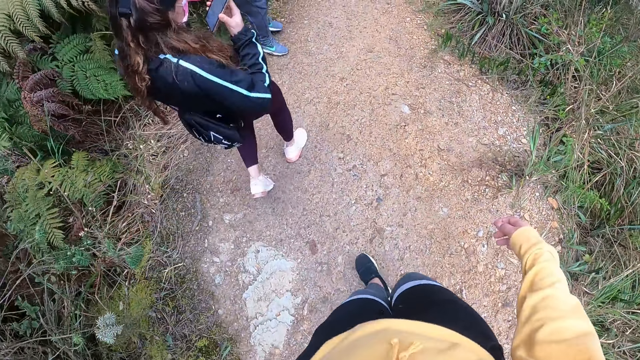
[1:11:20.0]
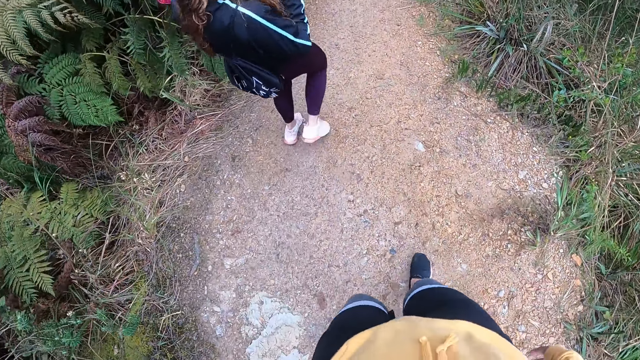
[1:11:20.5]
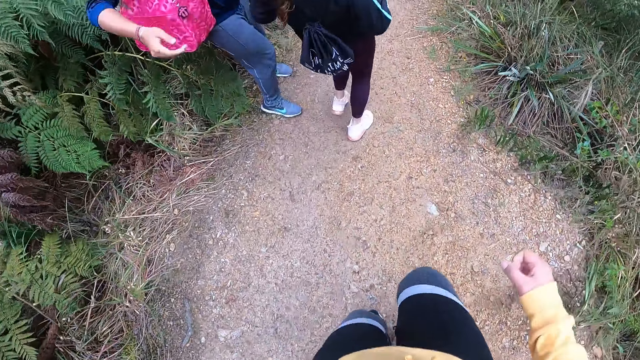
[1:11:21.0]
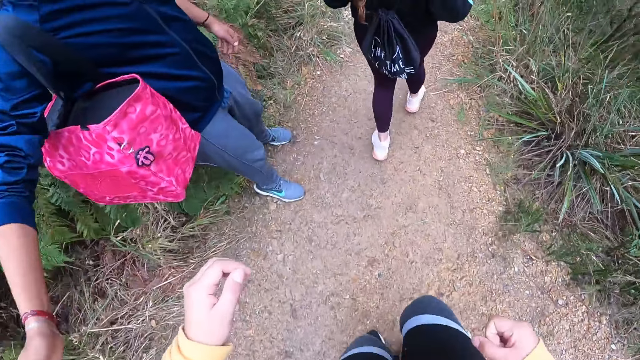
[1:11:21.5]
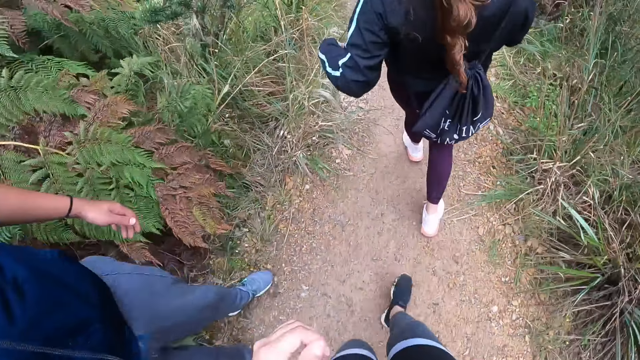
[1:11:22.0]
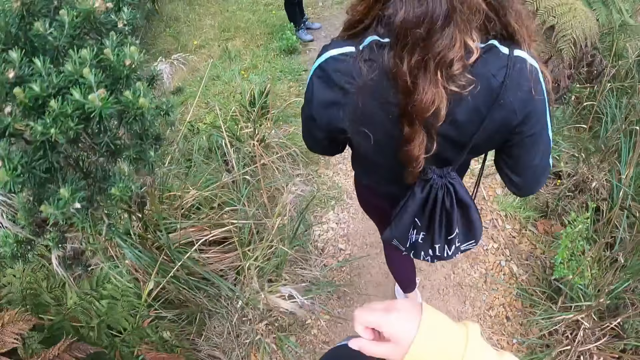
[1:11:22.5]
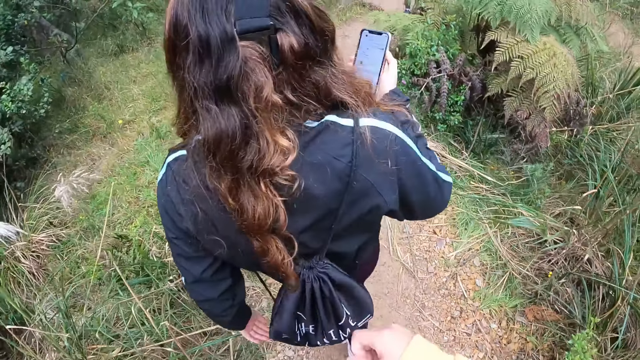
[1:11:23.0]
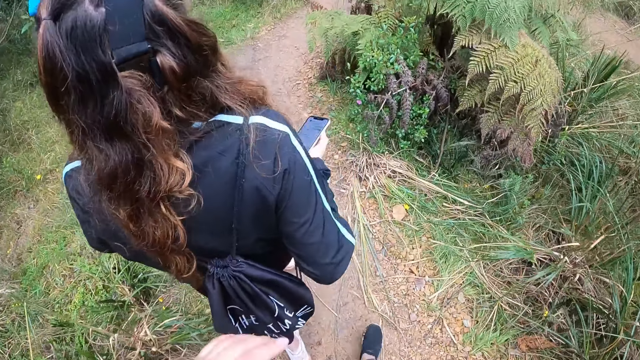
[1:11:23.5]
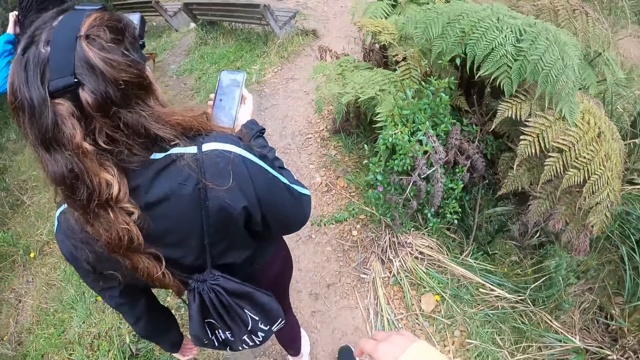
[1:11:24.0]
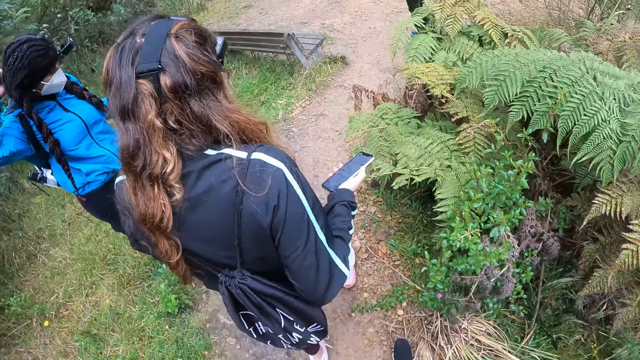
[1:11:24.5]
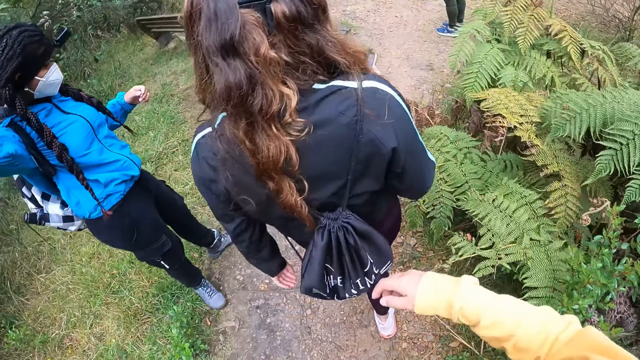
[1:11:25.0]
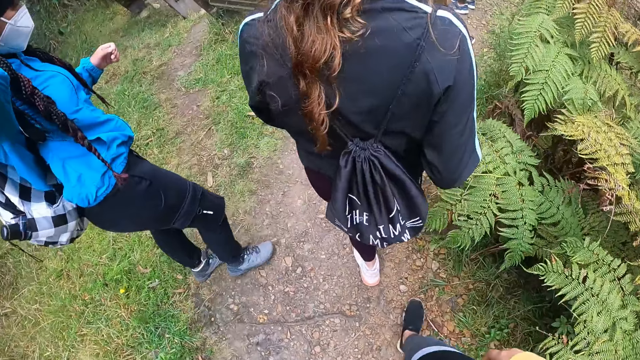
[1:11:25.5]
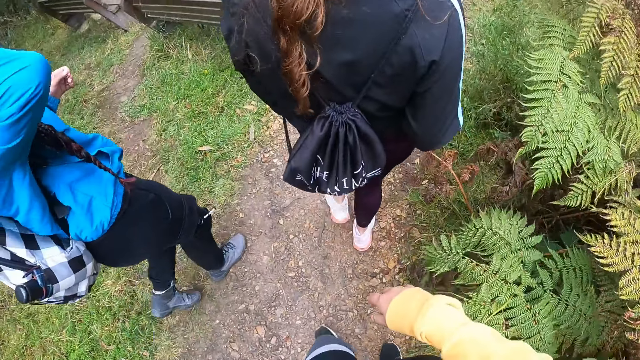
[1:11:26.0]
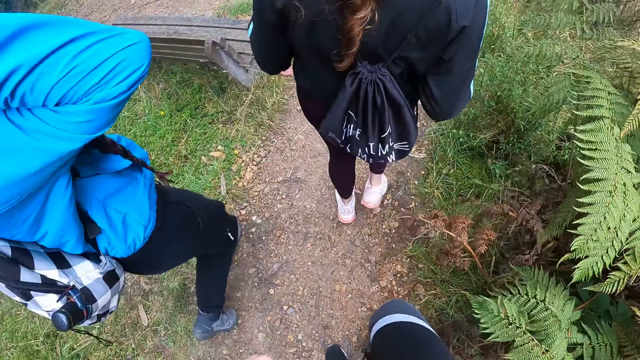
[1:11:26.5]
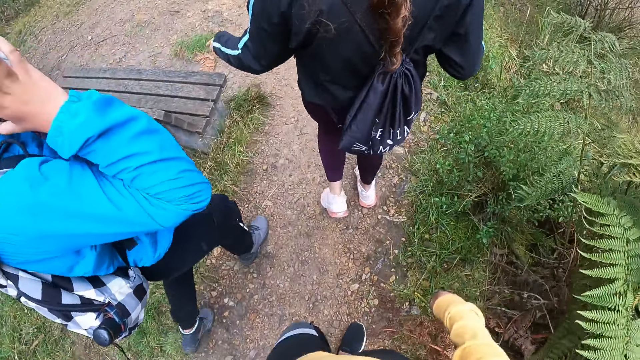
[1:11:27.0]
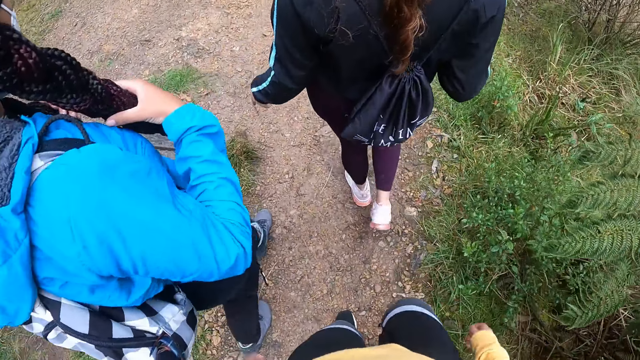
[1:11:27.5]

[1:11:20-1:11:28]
The camera wearer walks towards the bushy forest.

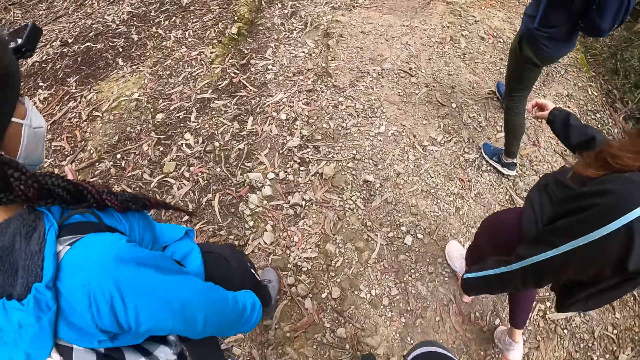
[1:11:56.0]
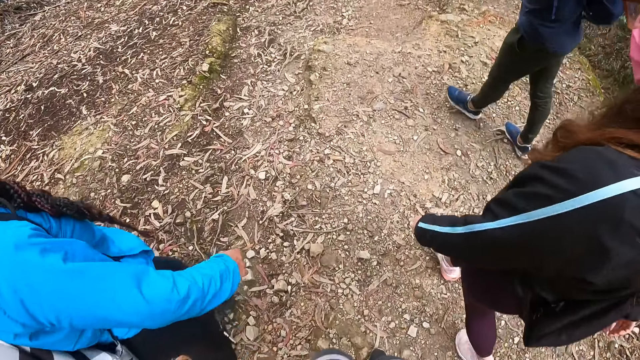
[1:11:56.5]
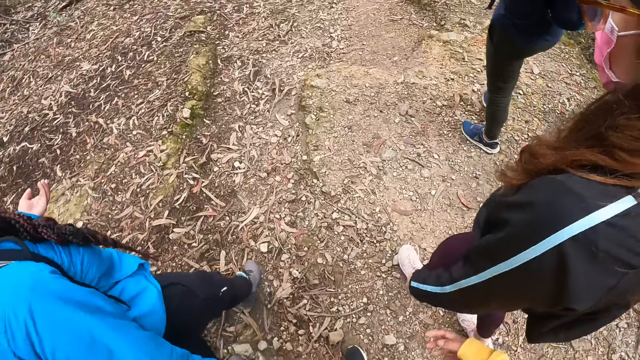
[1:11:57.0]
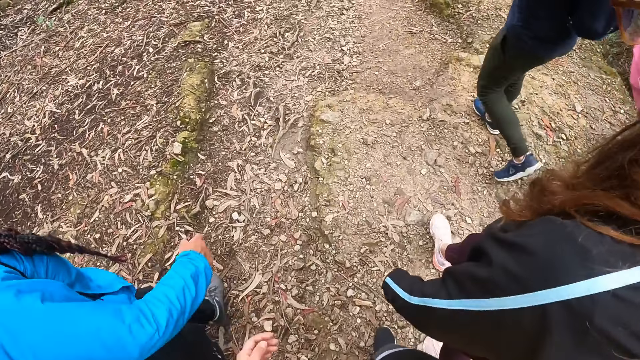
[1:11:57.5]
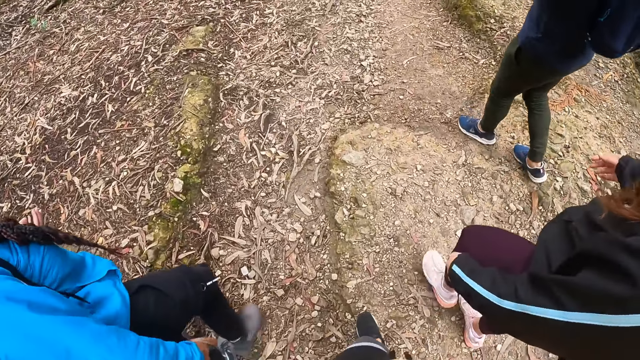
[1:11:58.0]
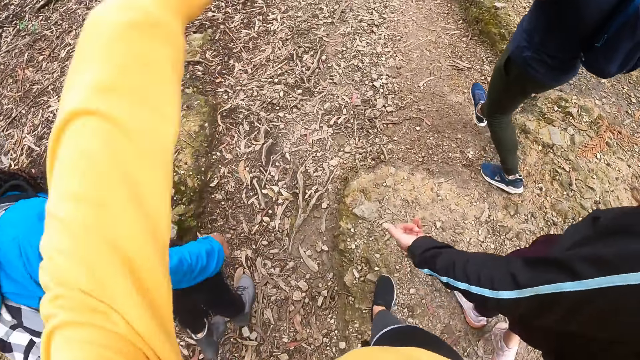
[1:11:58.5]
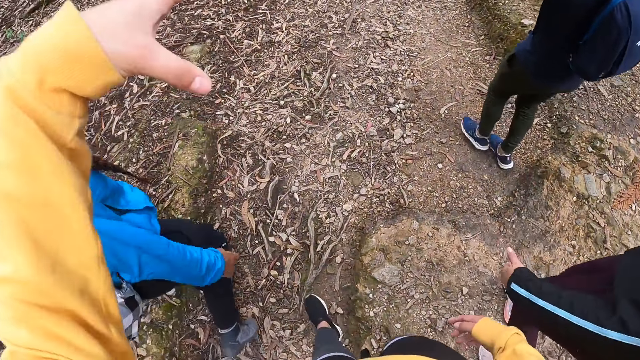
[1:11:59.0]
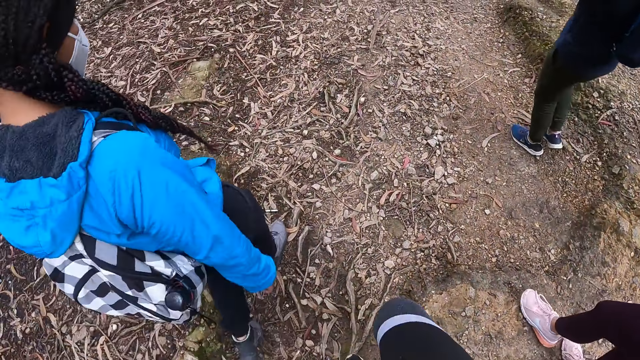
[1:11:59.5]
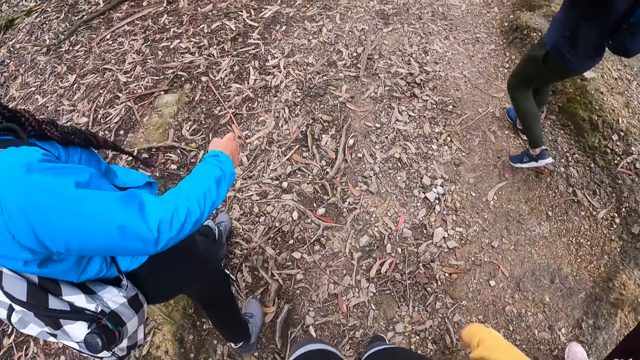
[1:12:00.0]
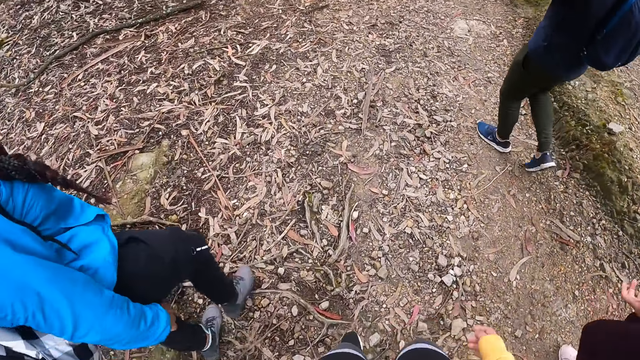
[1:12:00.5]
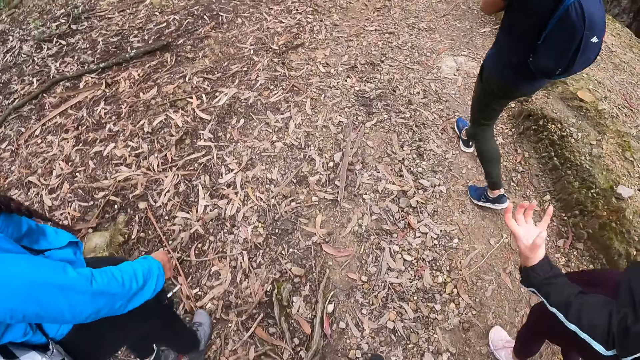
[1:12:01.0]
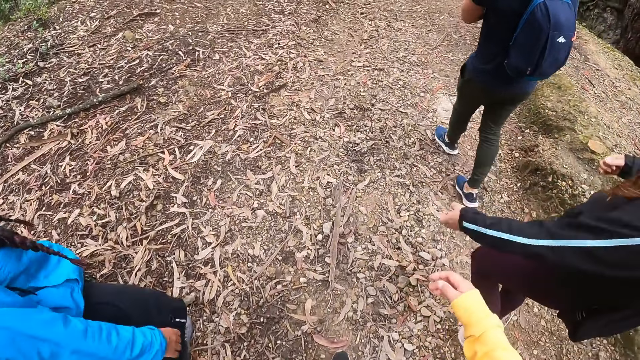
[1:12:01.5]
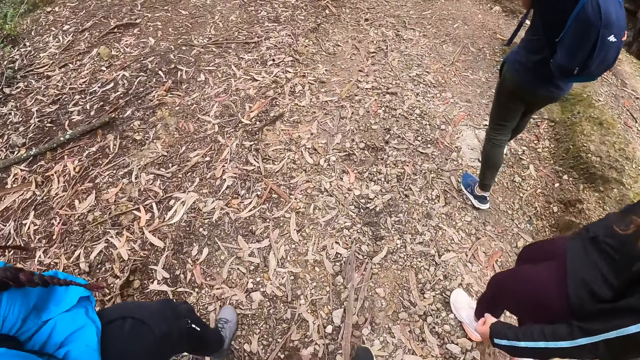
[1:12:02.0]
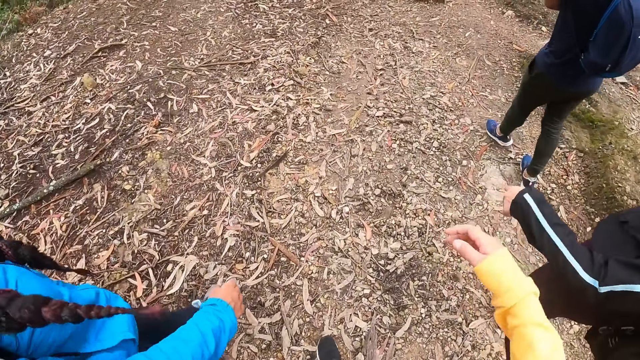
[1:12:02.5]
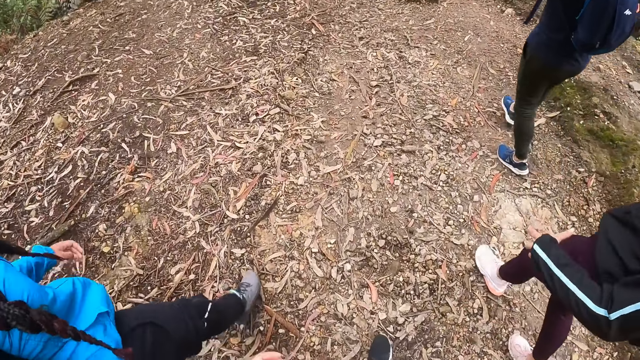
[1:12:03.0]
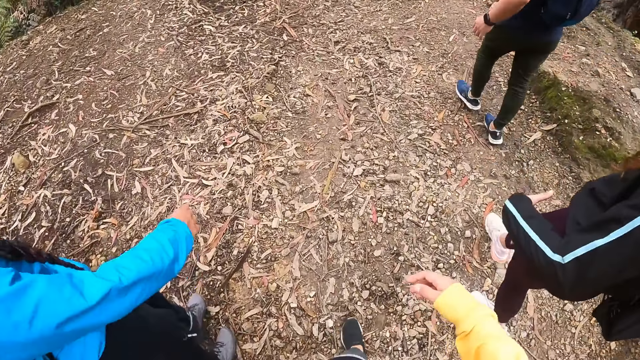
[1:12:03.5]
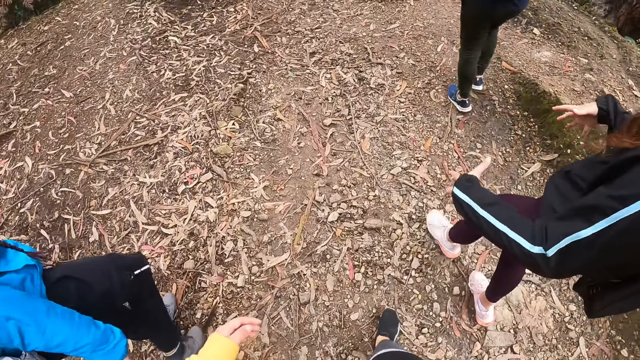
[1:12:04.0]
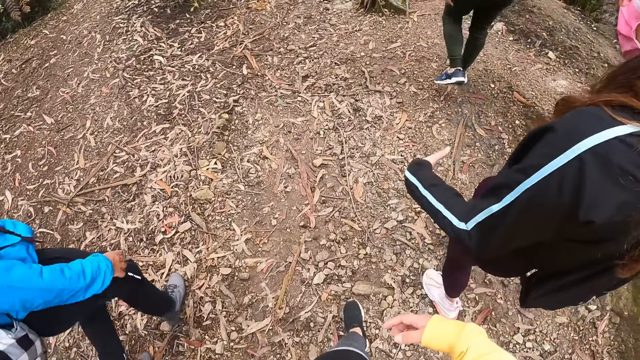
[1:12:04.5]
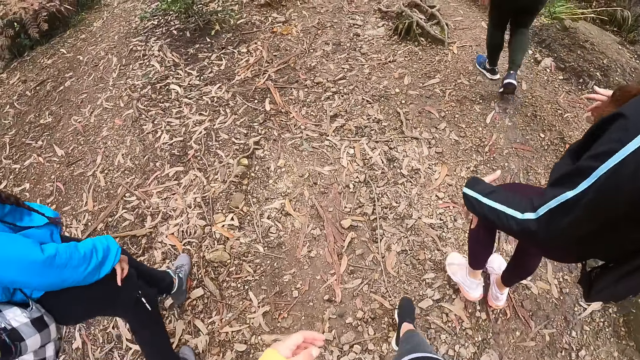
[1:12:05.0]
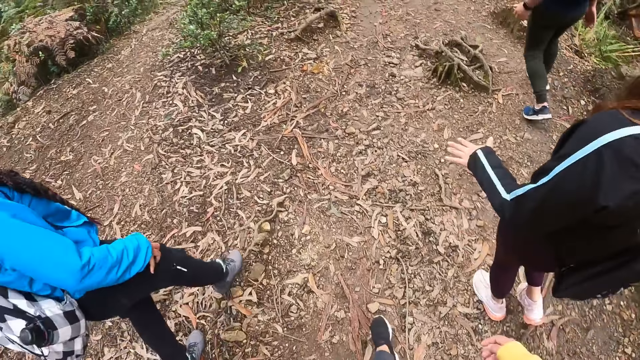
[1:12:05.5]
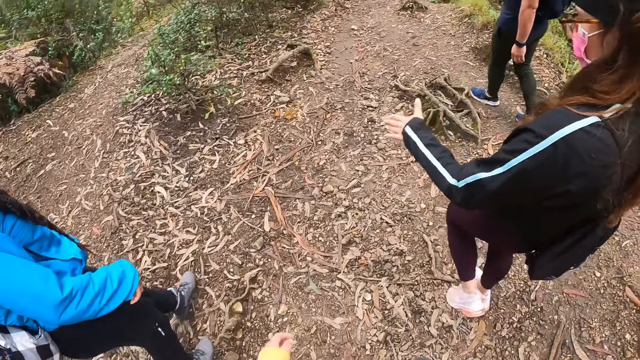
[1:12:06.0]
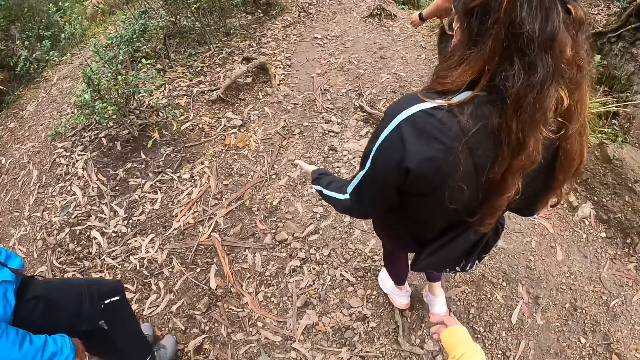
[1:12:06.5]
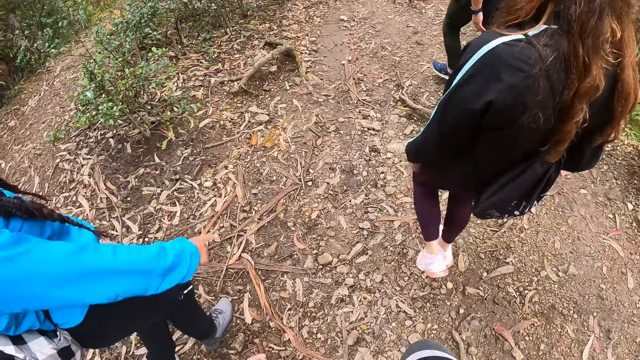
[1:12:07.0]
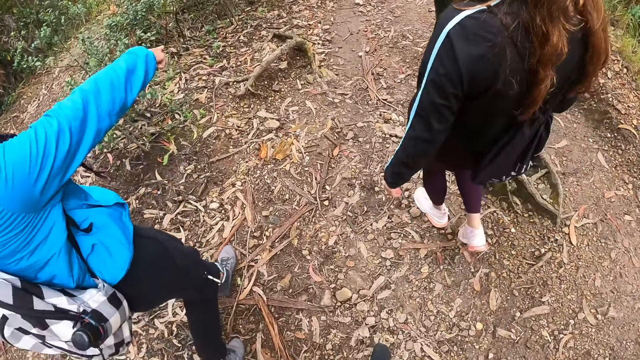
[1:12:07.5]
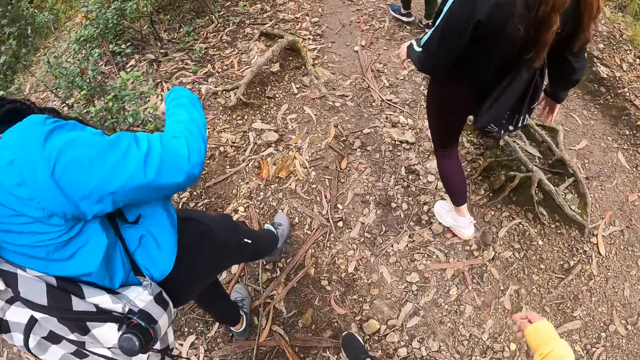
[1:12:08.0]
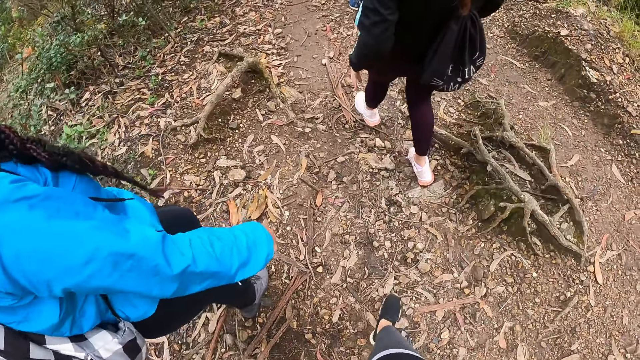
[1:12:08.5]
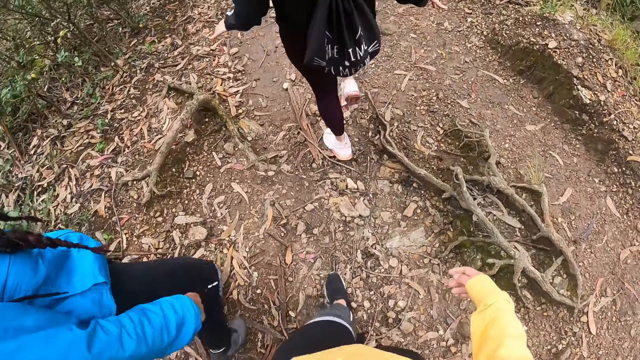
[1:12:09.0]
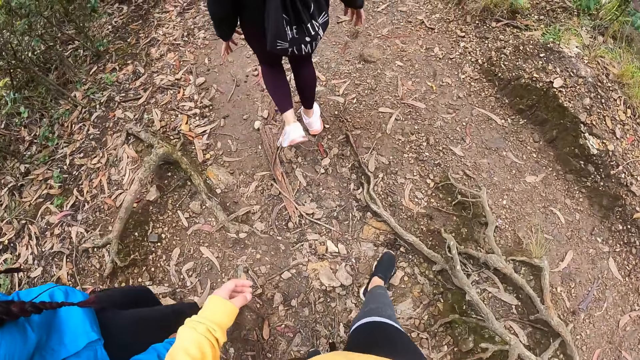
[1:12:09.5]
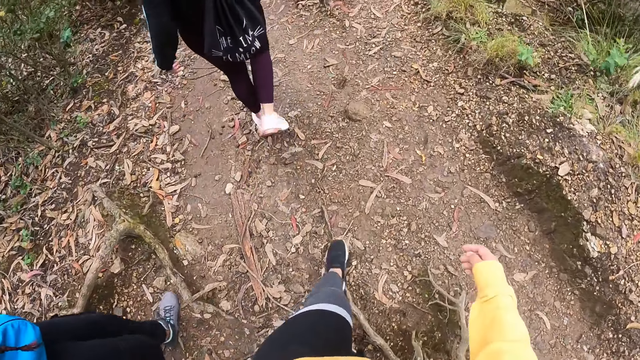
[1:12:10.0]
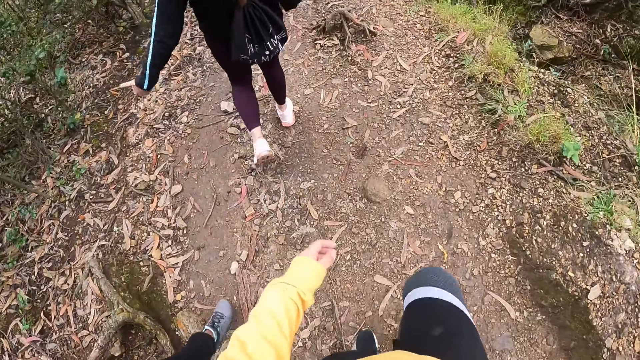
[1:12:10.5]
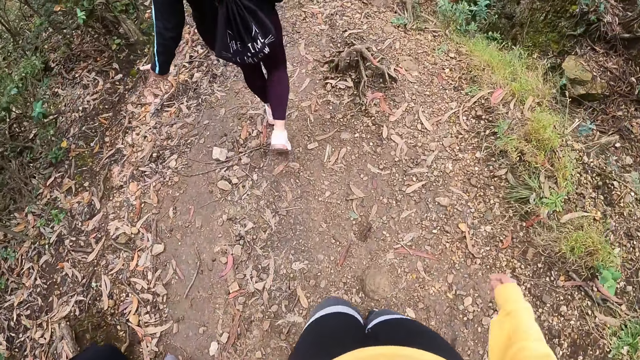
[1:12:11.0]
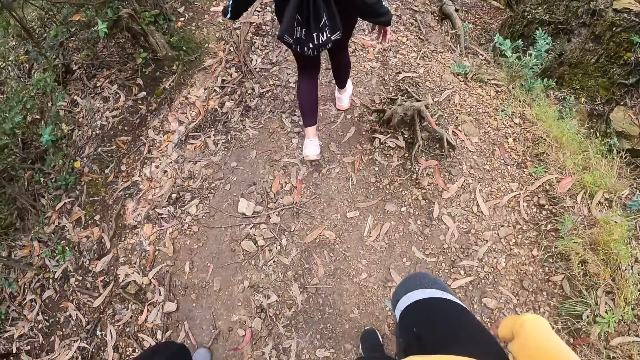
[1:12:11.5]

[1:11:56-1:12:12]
The camera wearer gesticulates with her left hand.
